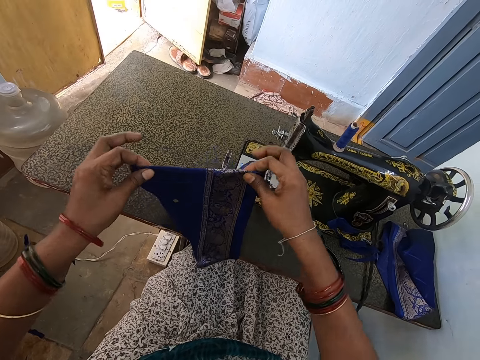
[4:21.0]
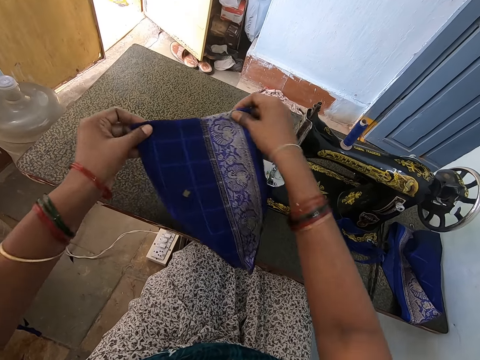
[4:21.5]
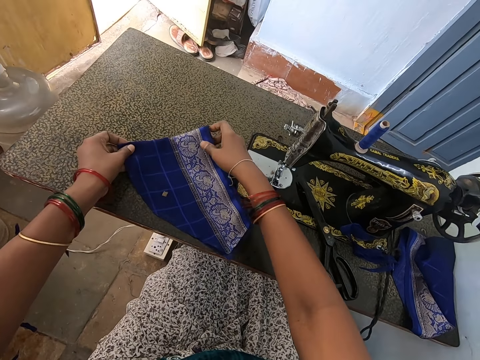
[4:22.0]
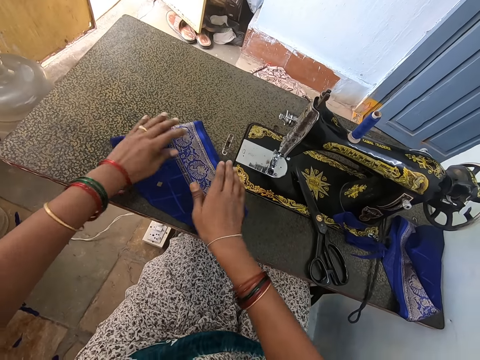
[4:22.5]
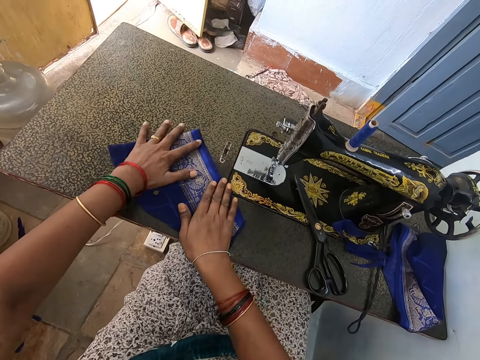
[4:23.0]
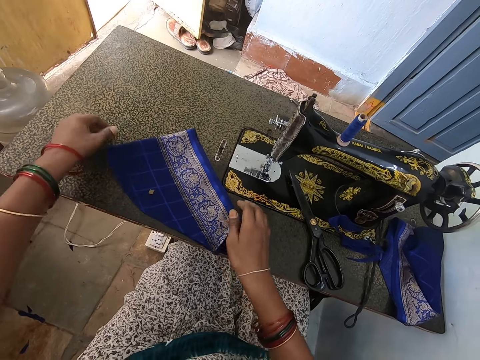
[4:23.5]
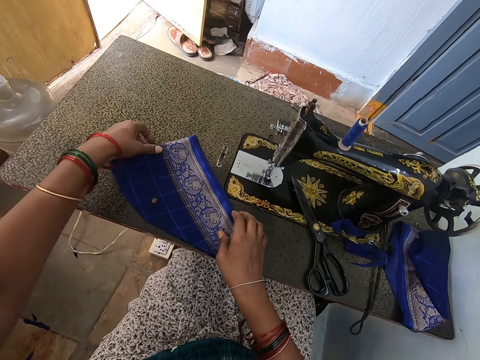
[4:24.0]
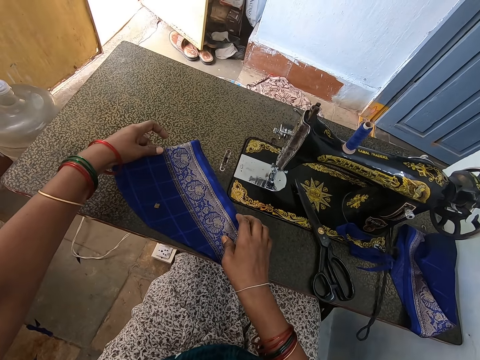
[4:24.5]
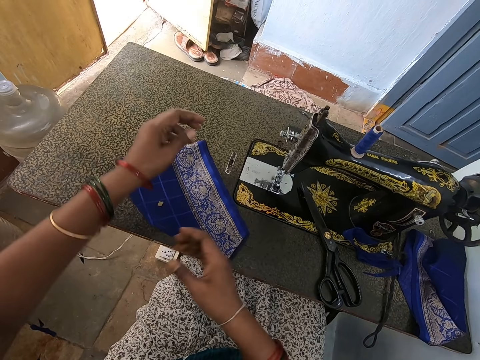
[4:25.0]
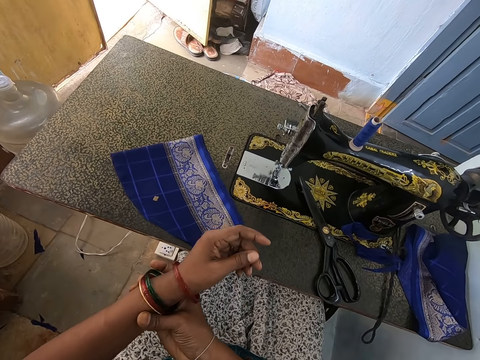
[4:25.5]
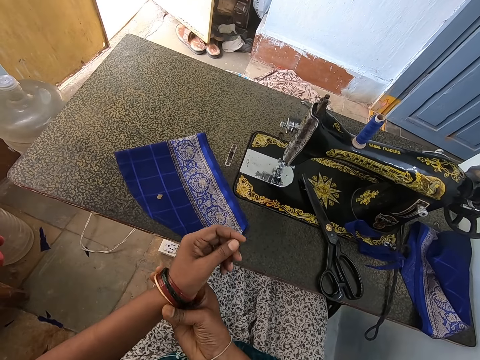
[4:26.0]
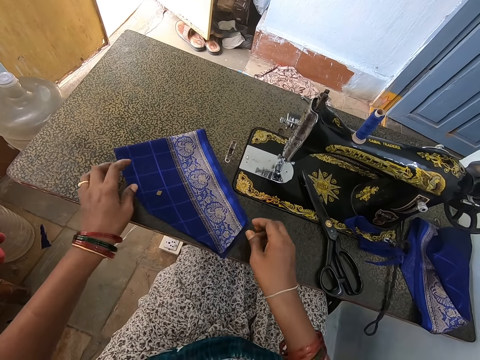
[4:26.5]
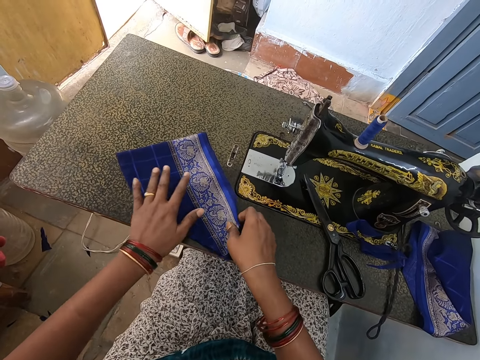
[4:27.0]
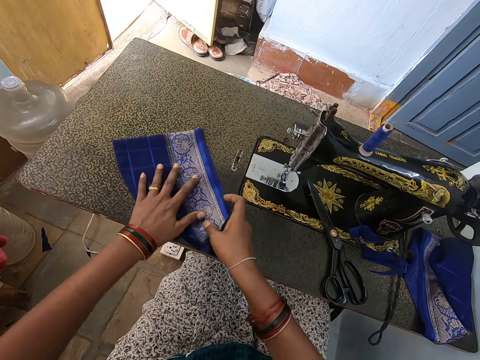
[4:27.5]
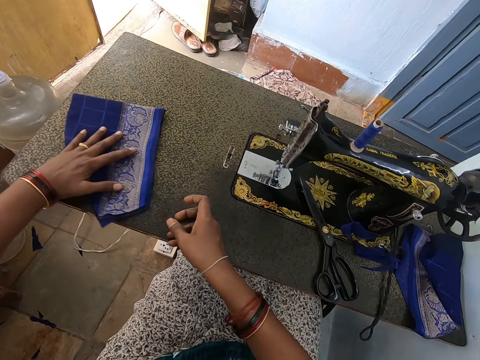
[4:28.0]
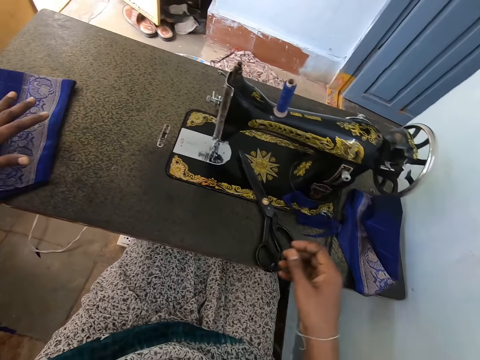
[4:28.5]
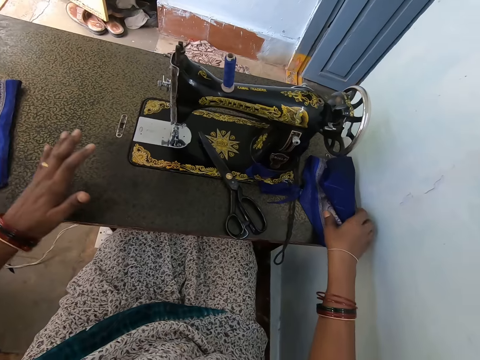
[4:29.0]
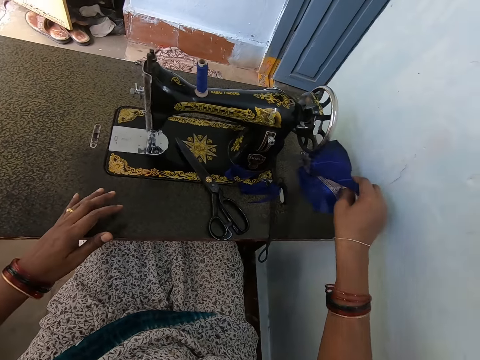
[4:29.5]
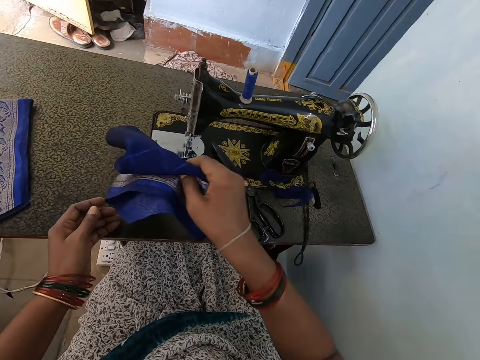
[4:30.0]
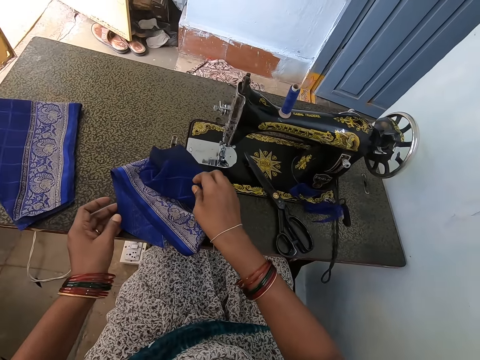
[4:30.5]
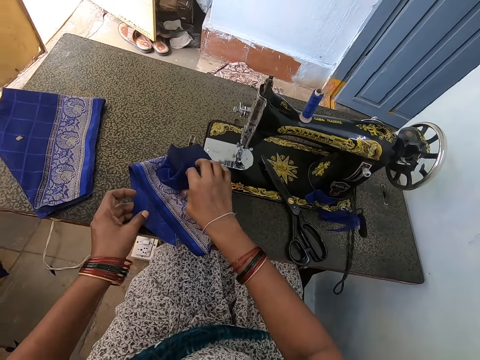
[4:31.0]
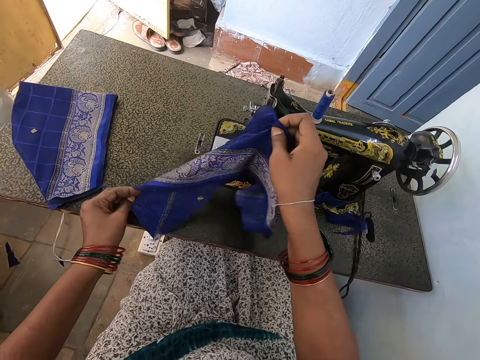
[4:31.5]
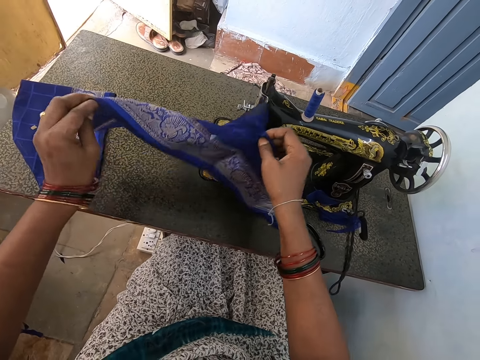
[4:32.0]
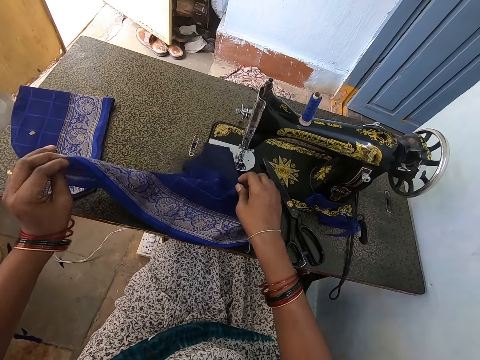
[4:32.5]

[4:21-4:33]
The camera wearer lifts up the piece of cloth and puts the piece of cloth down. They touch the piece of cloth. They touch the bangles. They touch the piece of cloth. They move the cloth aside. They lift up the piece of cloth. They operate the sewing machine. They put the piece of cloth down.

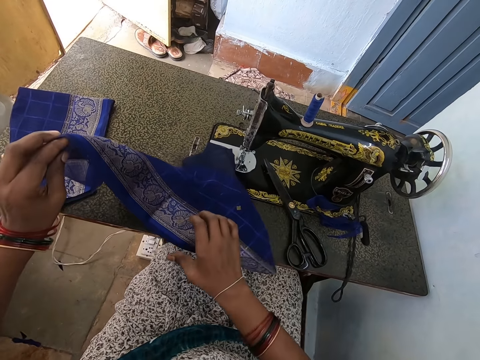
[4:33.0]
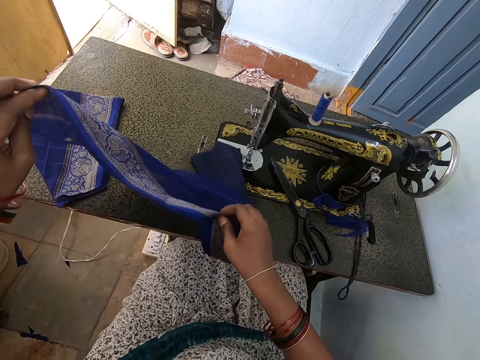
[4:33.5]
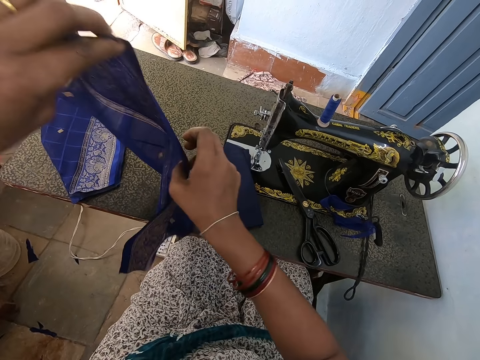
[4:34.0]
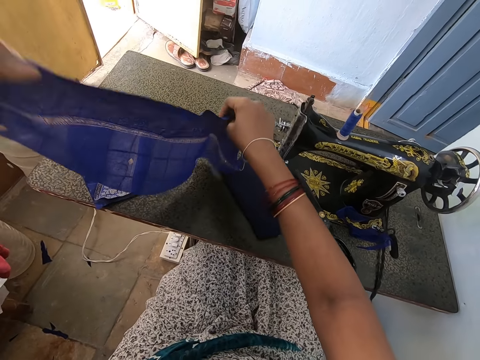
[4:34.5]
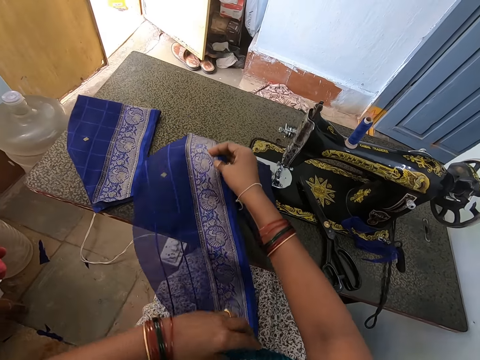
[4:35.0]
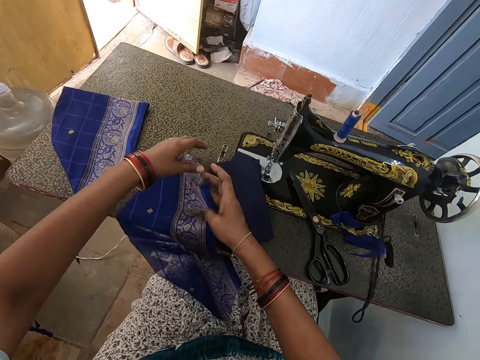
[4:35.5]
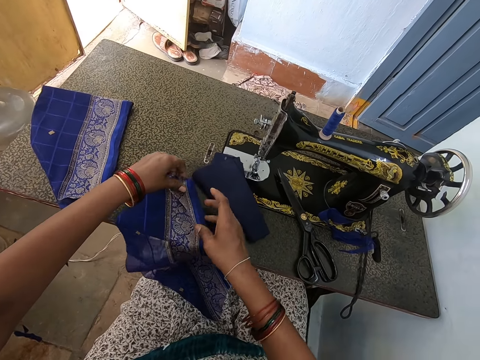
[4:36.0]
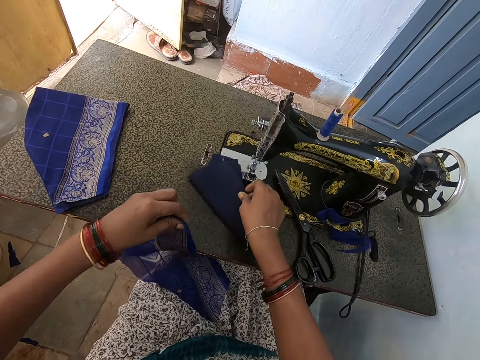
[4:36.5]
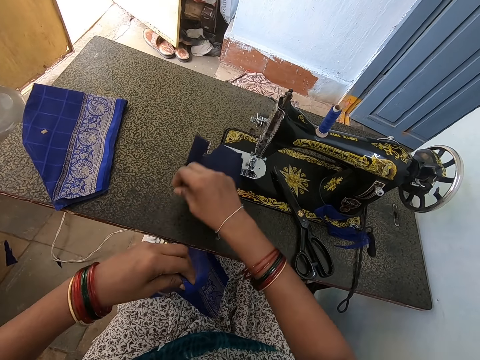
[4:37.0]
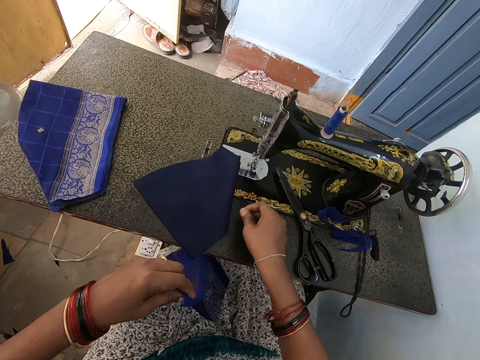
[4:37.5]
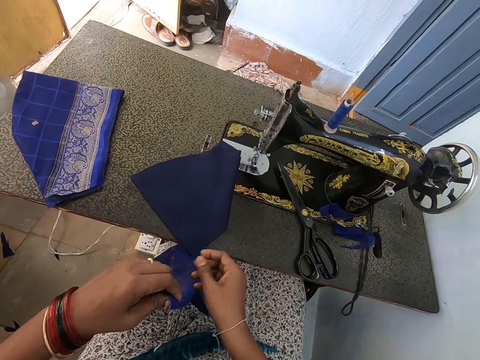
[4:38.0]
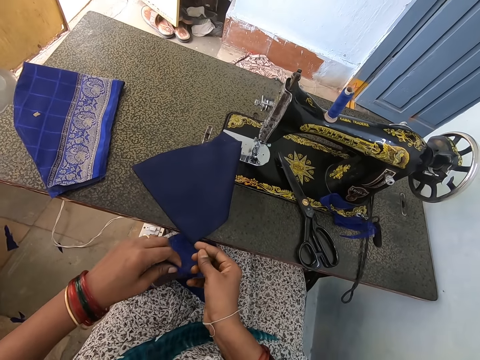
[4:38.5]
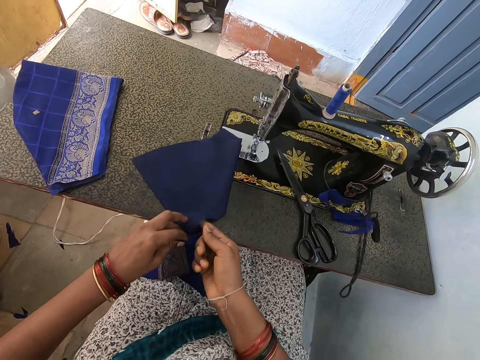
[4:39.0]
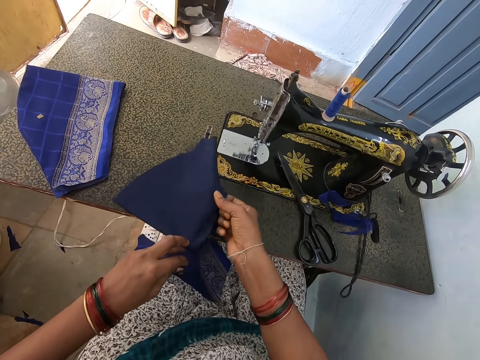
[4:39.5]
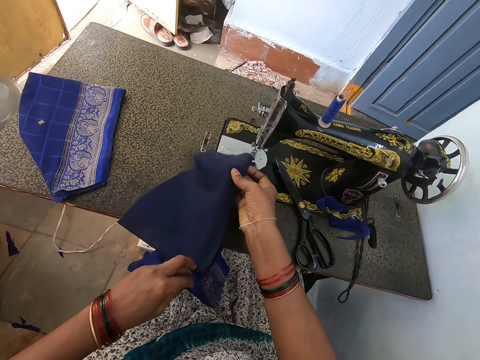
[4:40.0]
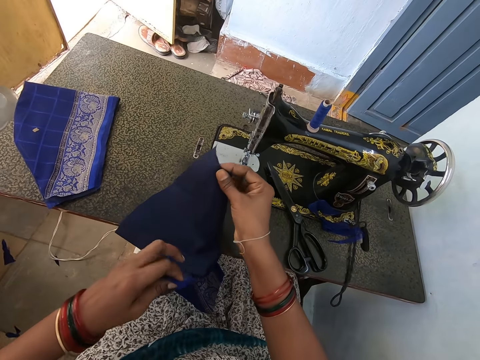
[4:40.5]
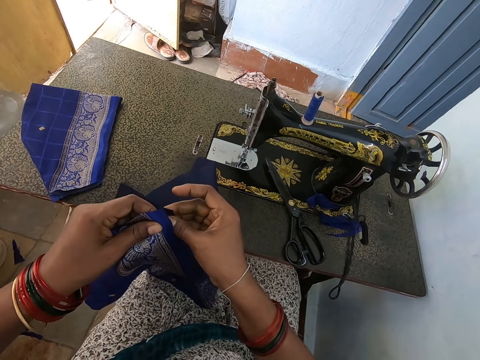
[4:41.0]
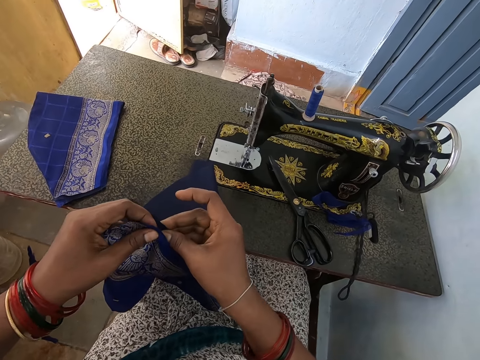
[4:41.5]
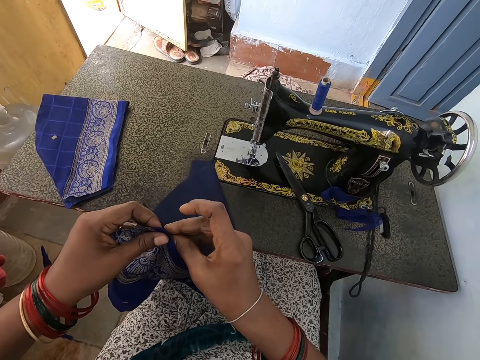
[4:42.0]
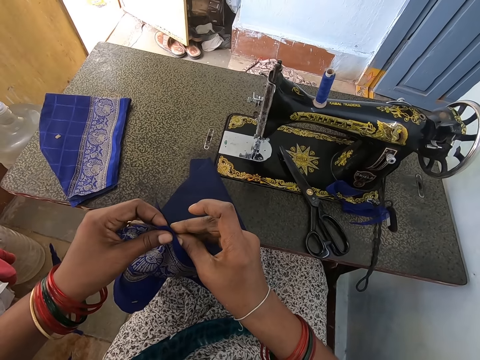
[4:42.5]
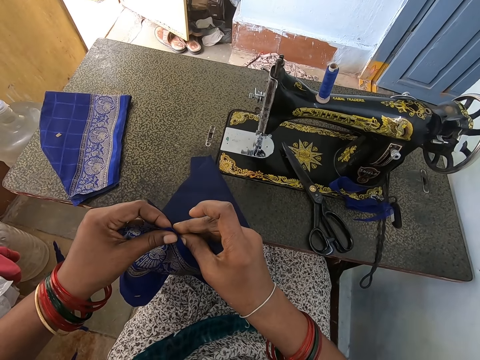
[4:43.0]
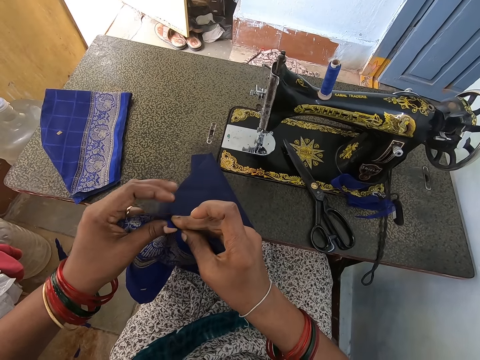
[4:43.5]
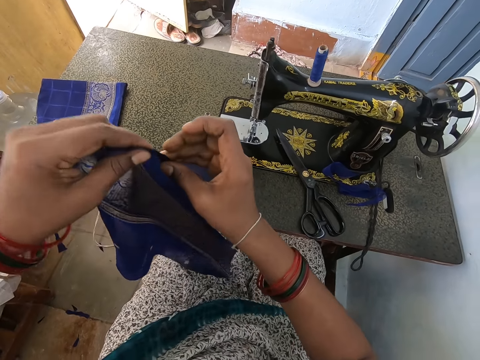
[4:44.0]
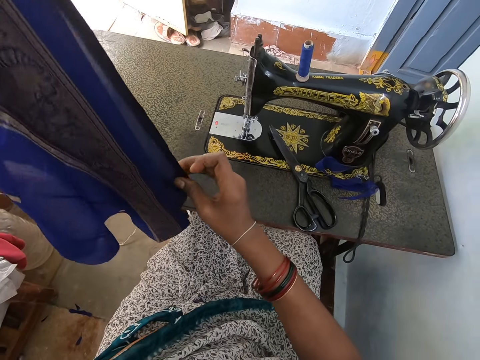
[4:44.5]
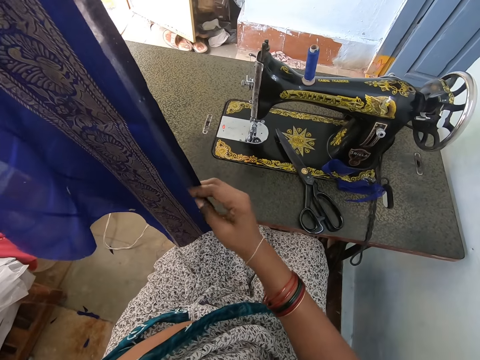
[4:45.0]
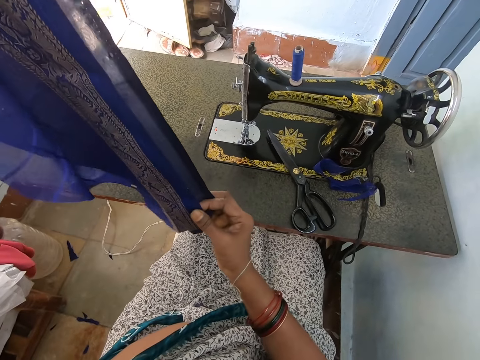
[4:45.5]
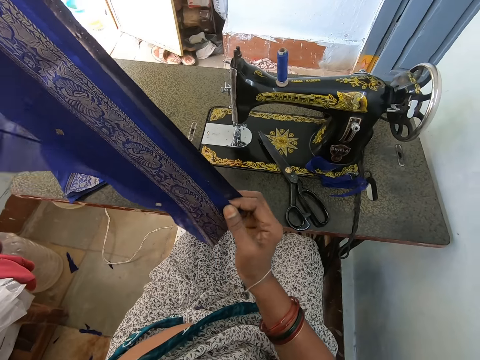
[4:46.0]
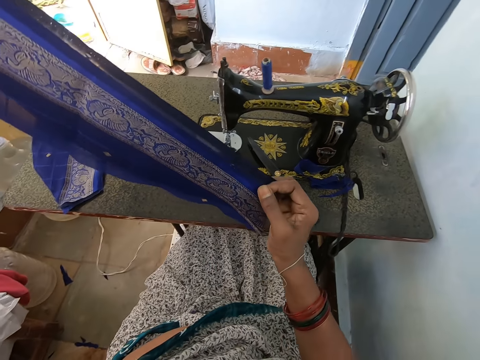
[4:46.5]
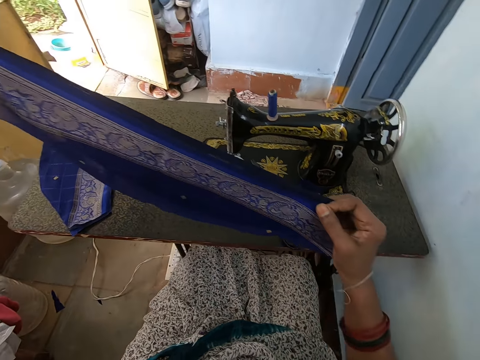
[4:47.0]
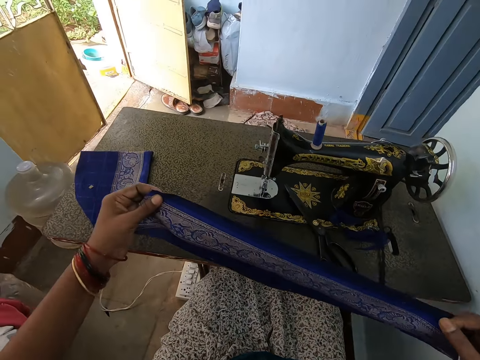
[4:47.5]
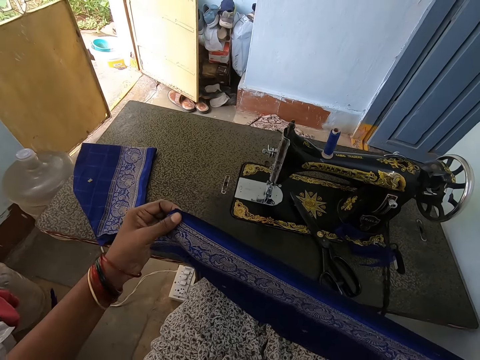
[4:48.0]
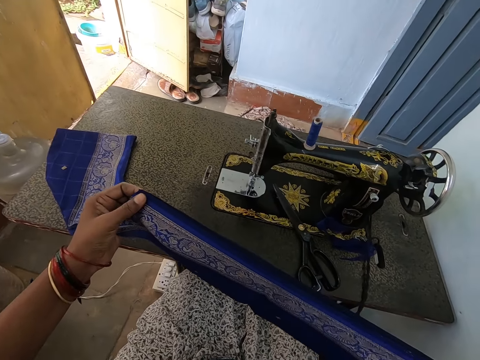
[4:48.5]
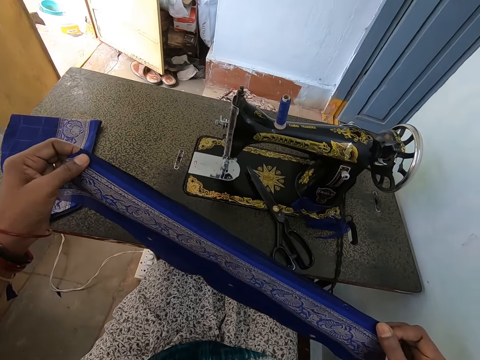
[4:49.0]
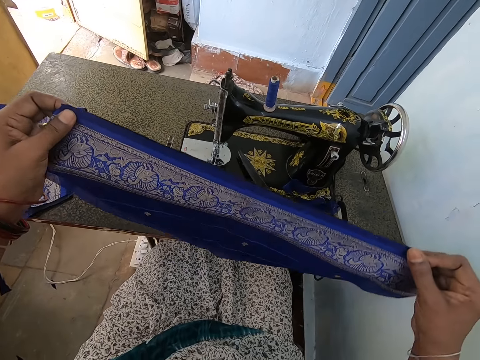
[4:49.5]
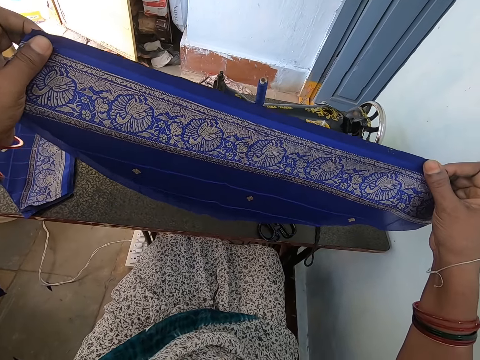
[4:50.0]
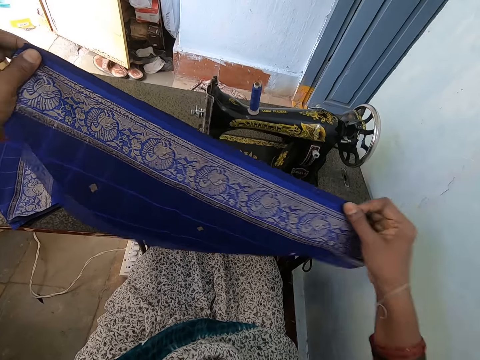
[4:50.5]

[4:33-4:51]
The camera wearer lifts up the piece of cloth. They put the piece of cloth down. They touch the piece of cloth. They fold the material. They attach the piece of cloth together. They lift up the piece of cloth. They look at the clothes.
